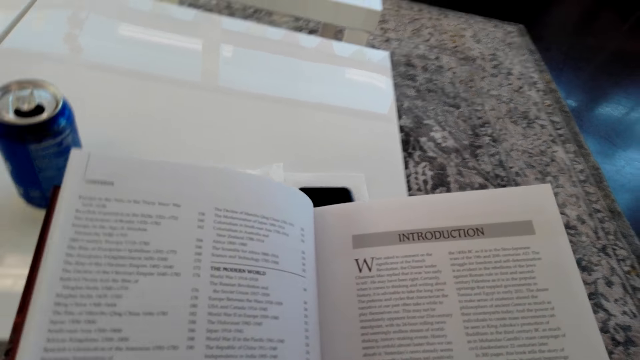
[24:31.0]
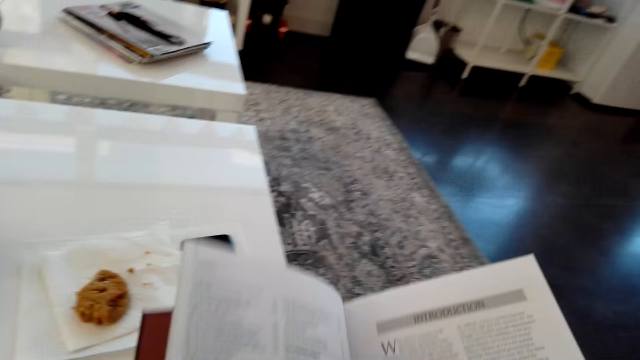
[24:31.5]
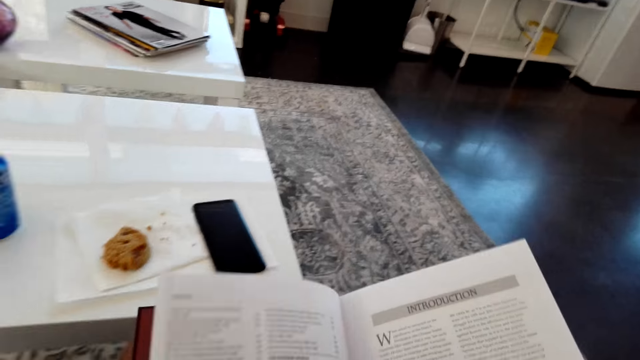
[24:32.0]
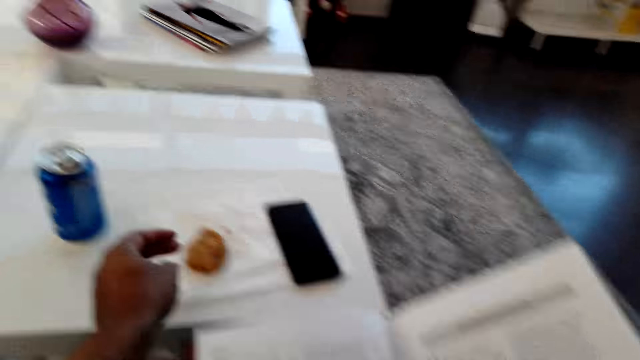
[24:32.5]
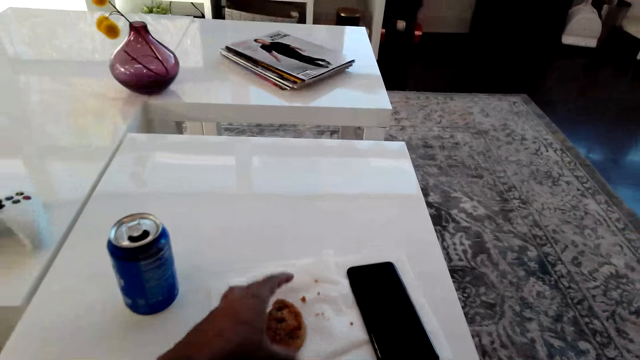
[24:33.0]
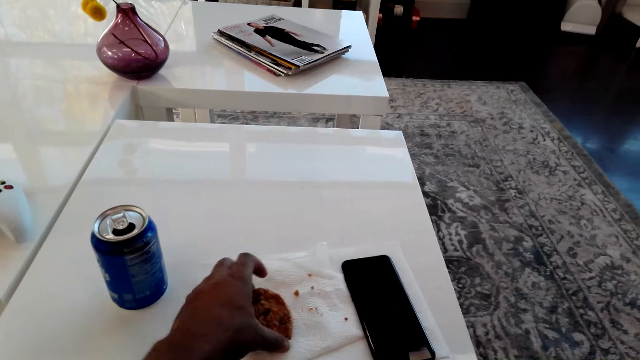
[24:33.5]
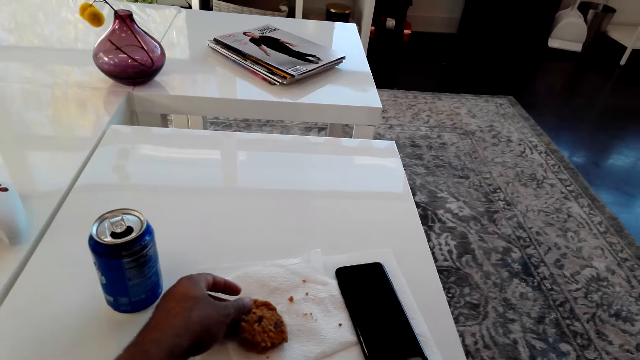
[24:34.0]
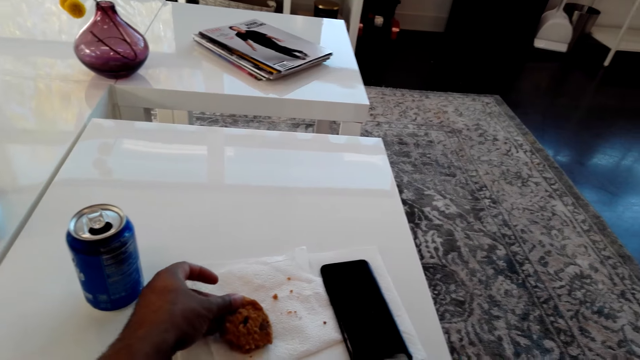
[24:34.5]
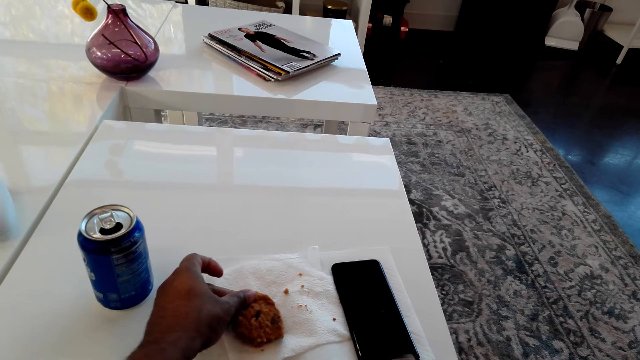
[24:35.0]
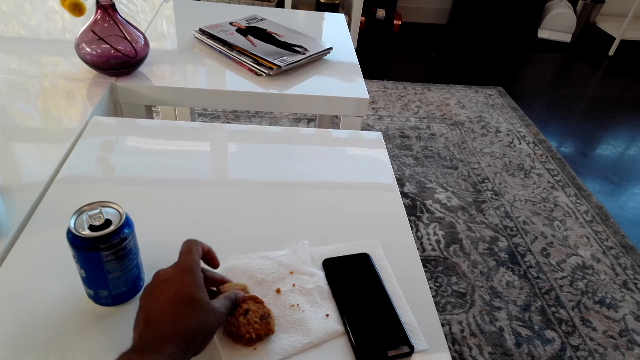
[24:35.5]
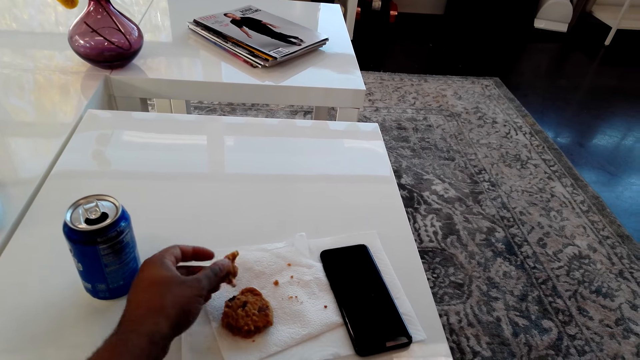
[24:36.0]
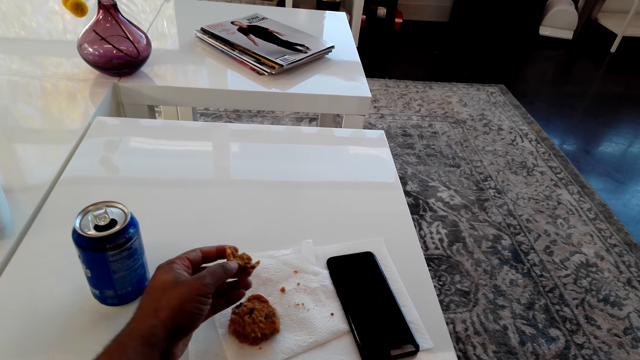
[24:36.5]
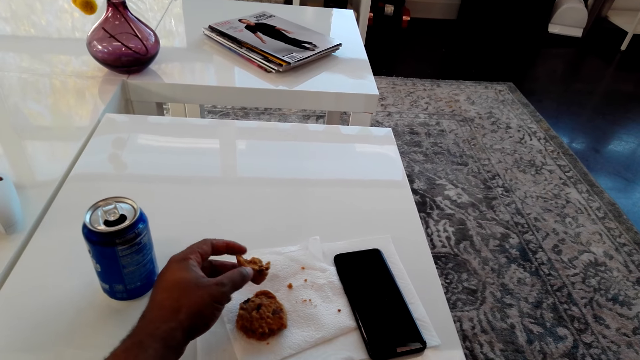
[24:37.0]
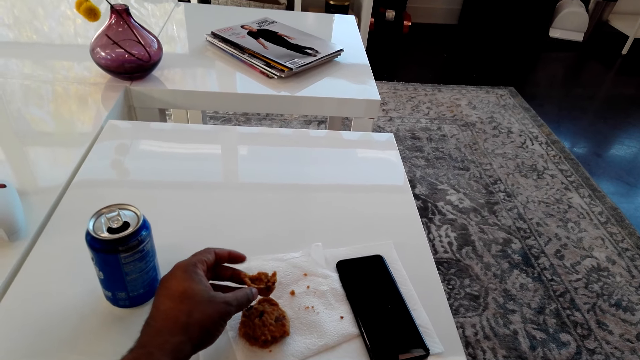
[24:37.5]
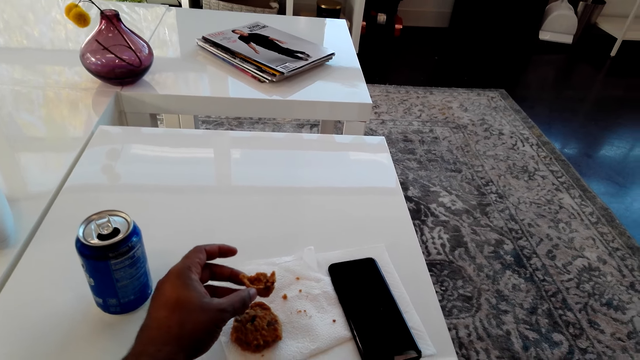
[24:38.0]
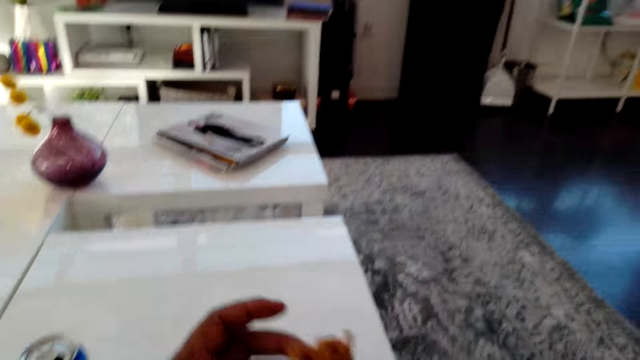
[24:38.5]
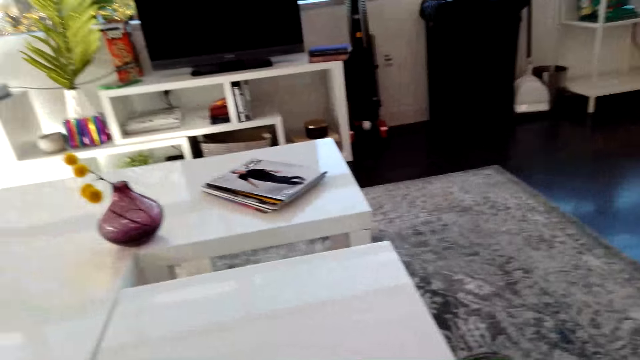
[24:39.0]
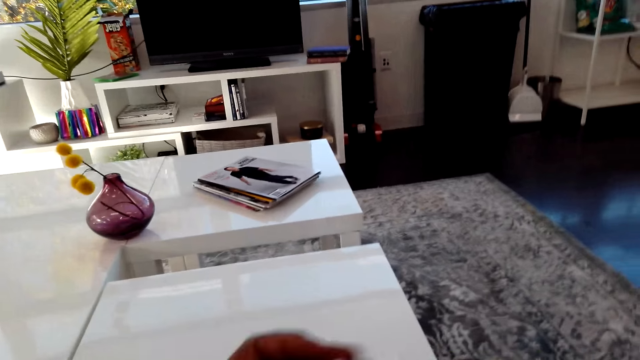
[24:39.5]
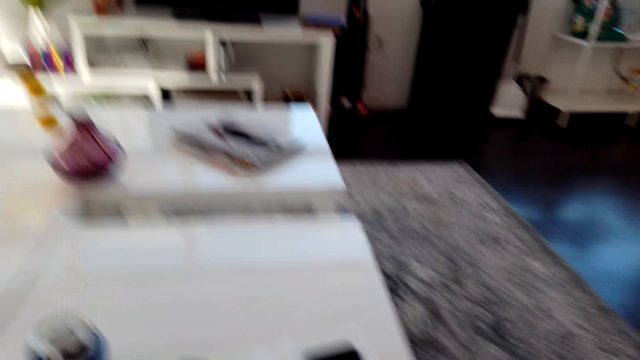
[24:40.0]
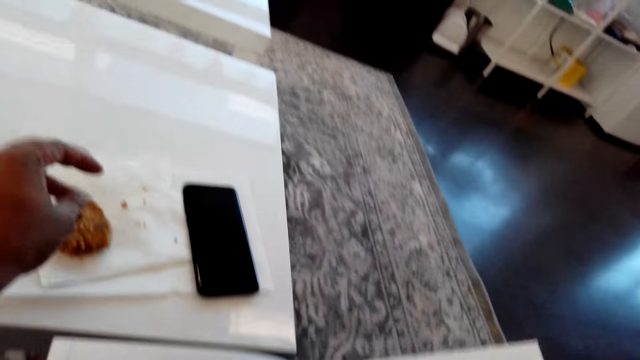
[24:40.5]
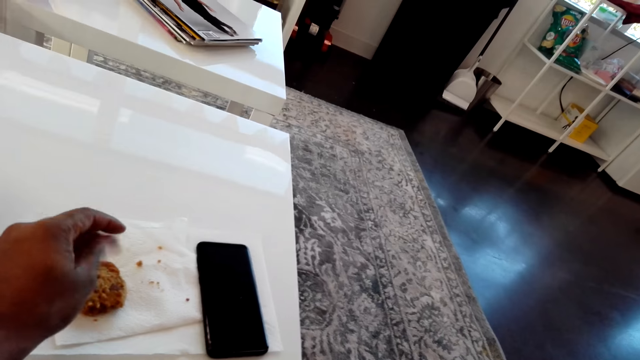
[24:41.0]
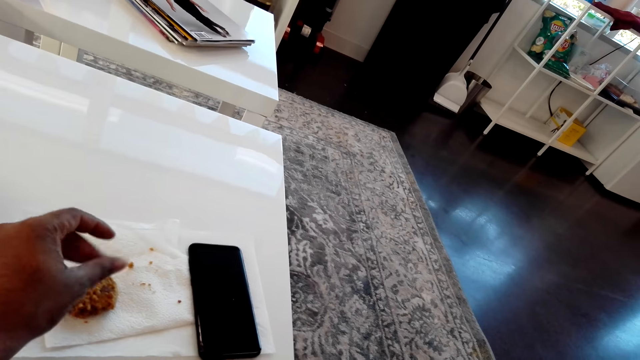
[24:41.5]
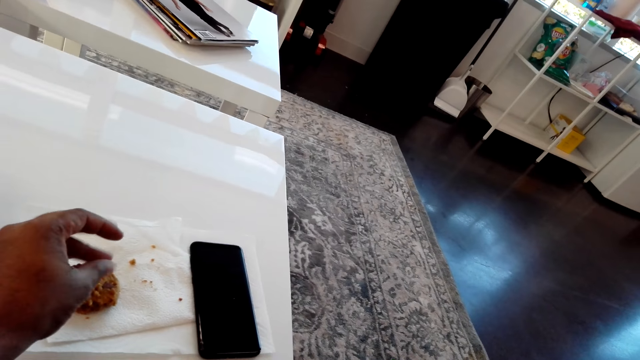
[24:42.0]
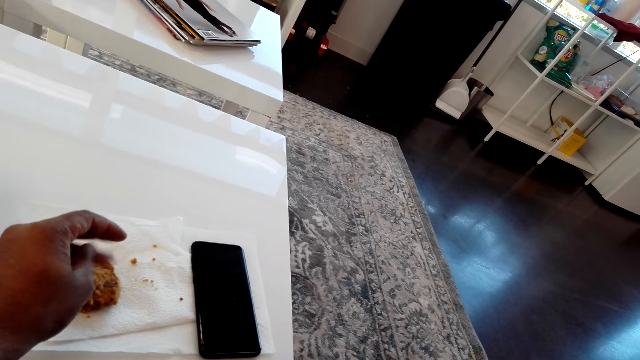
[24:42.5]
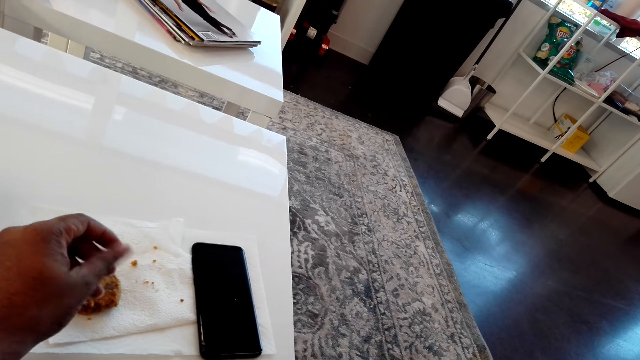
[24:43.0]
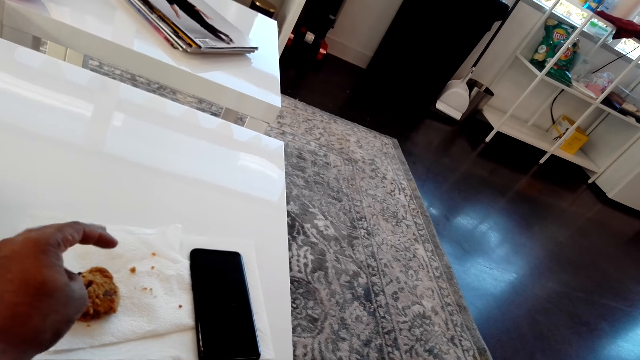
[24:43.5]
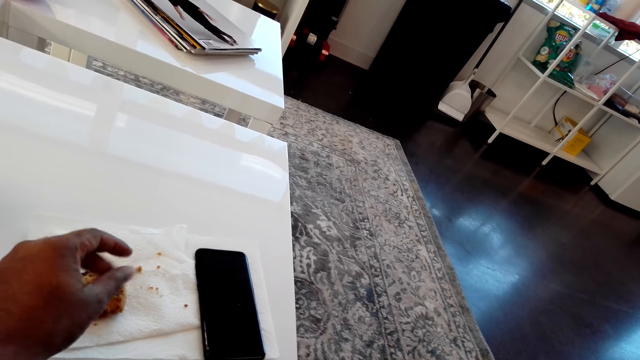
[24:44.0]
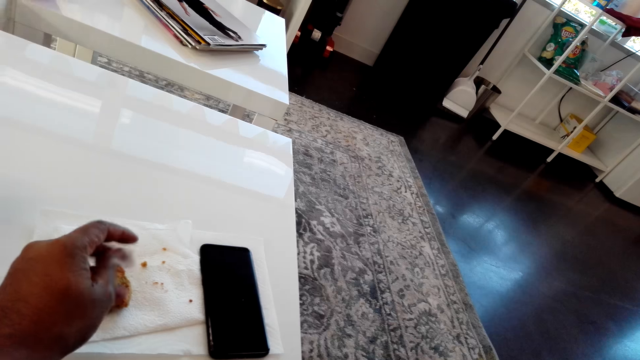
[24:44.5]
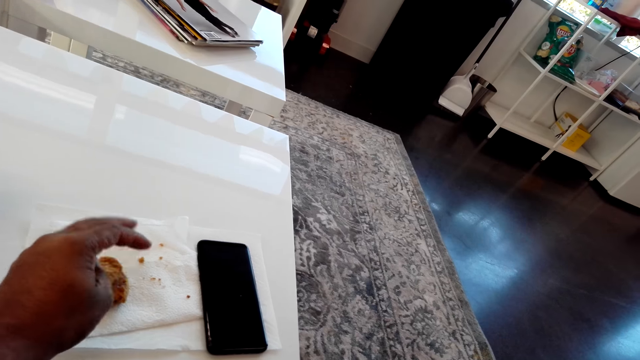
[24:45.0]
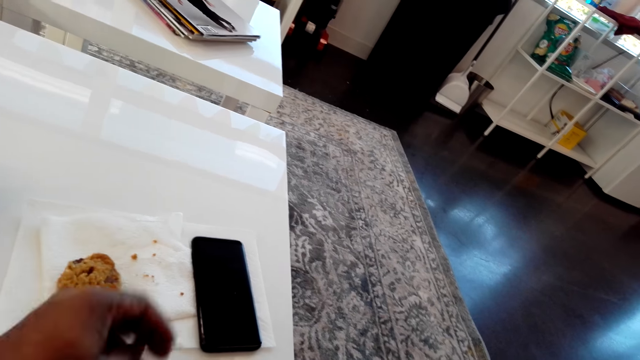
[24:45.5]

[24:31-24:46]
The camera wearer cuts the cookies with his left hand. He eats the cookies. He rubs his fingers. He removes the cookies from his hands.

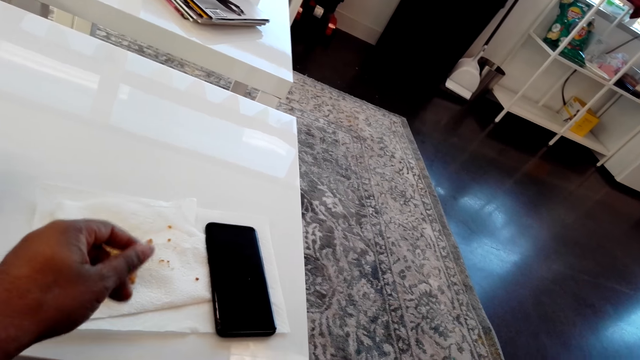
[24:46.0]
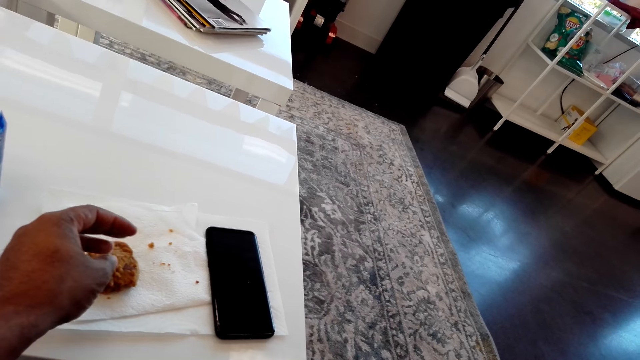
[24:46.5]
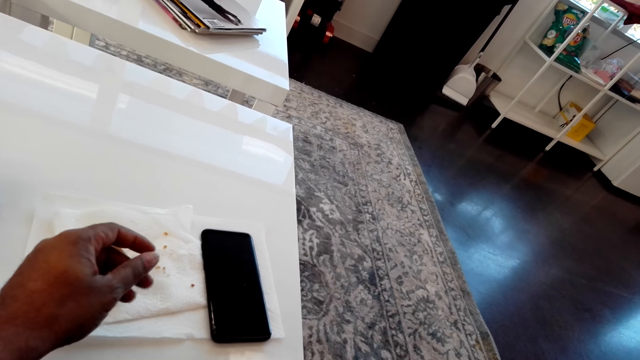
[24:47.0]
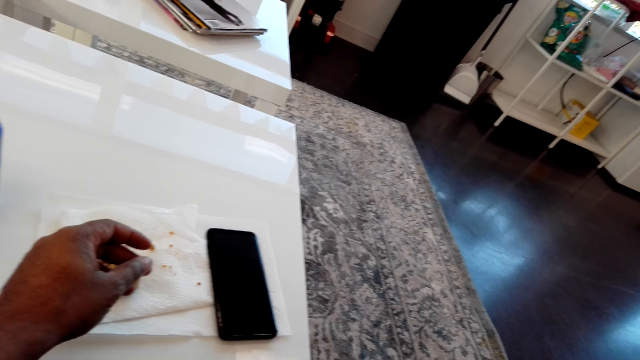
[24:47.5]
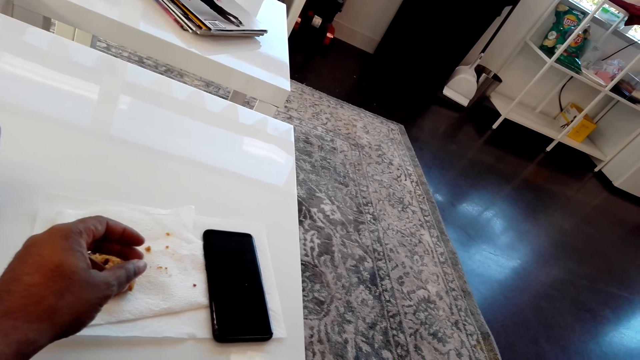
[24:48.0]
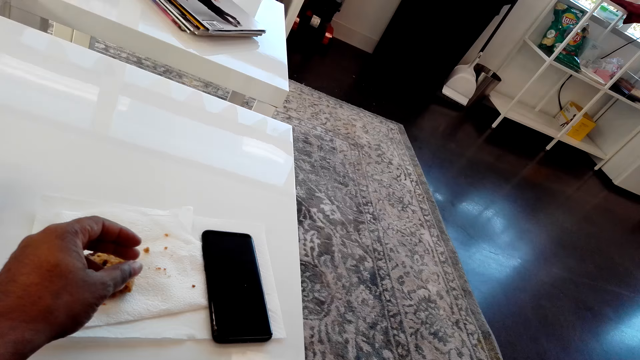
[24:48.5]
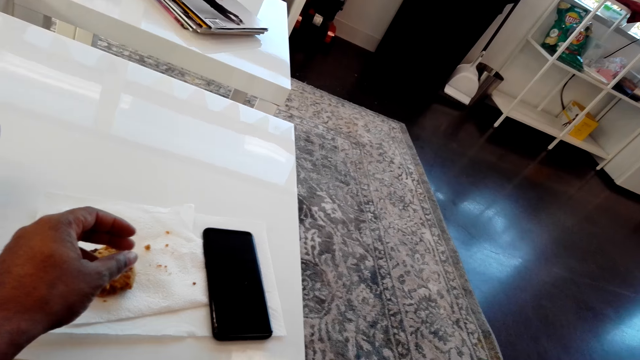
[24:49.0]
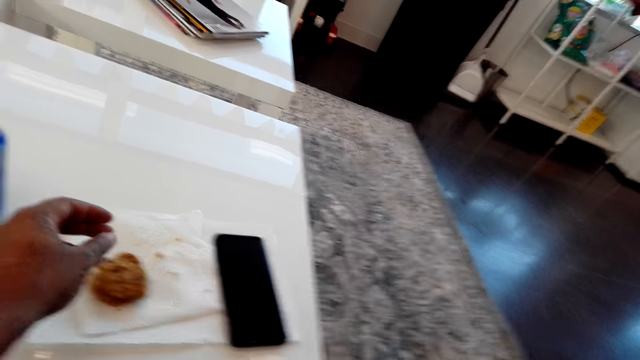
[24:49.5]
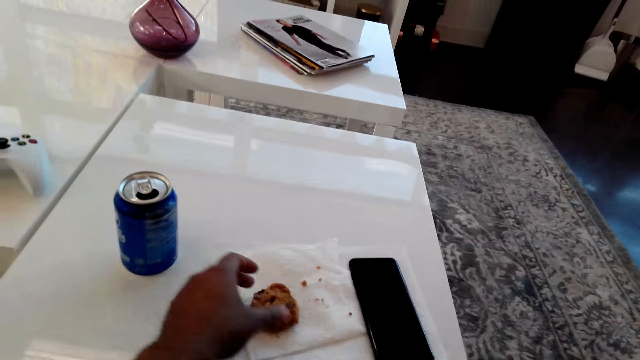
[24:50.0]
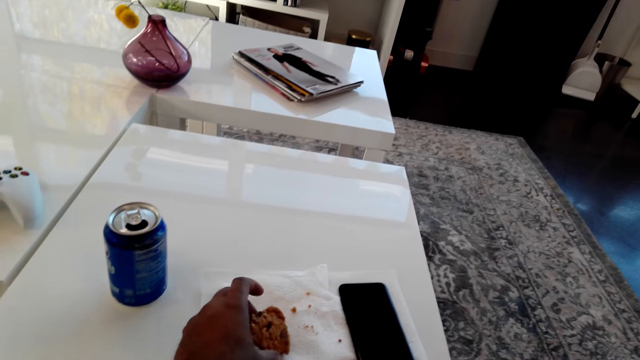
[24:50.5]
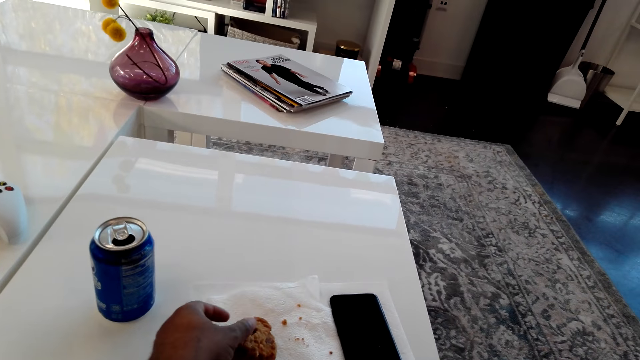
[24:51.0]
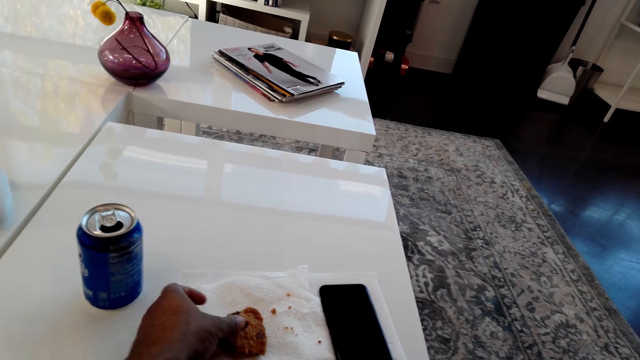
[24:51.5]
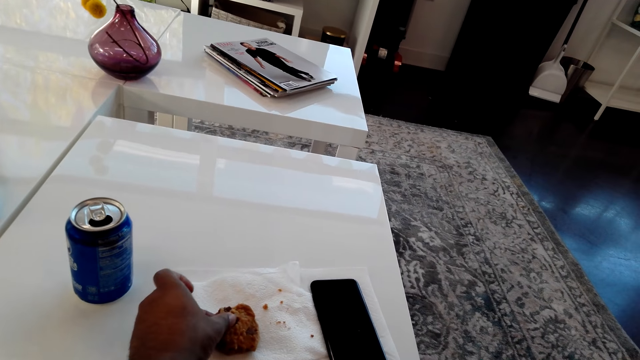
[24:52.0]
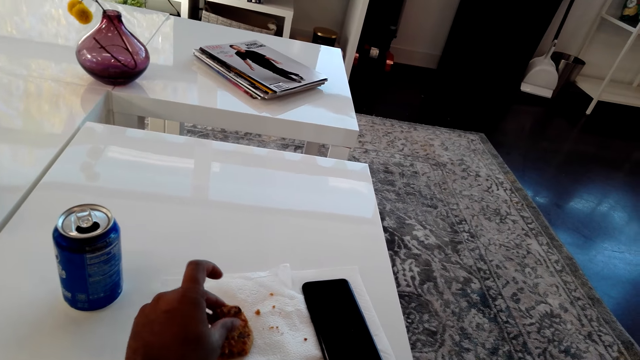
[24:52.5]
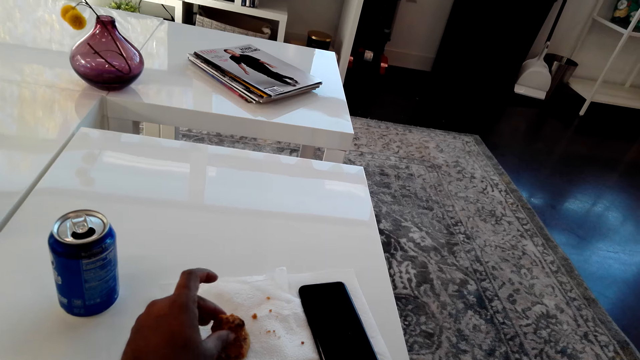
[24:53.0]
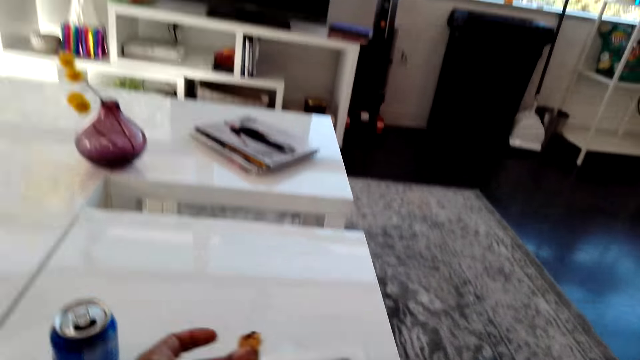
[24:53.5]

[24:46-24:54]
The camera wearer cuts the cookies with his left hand.
